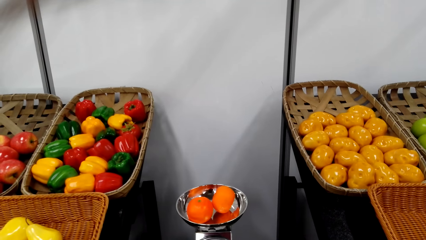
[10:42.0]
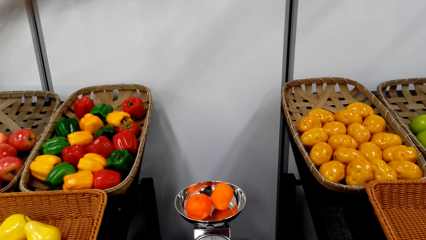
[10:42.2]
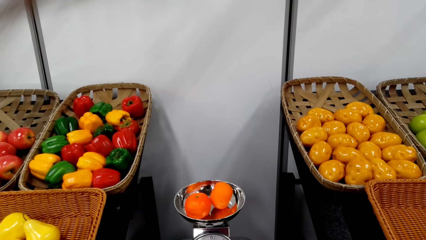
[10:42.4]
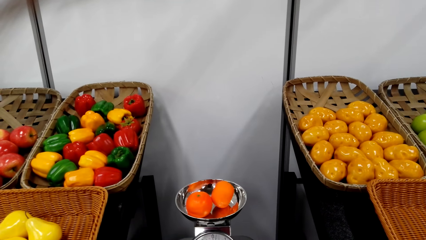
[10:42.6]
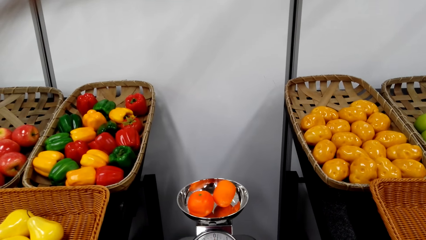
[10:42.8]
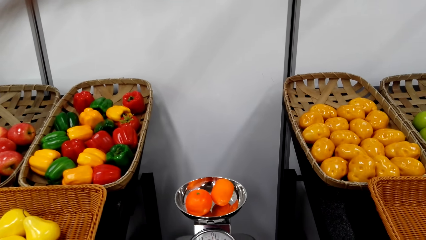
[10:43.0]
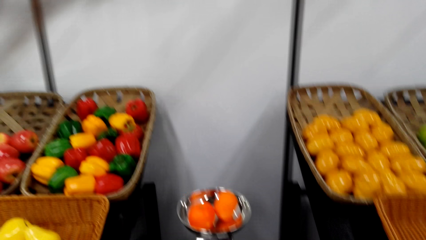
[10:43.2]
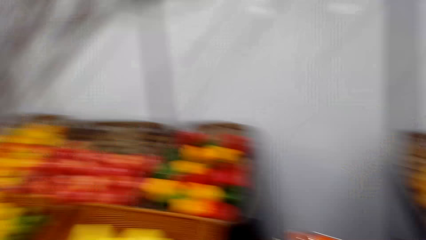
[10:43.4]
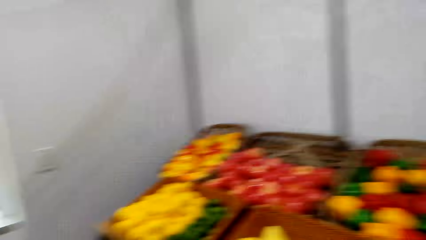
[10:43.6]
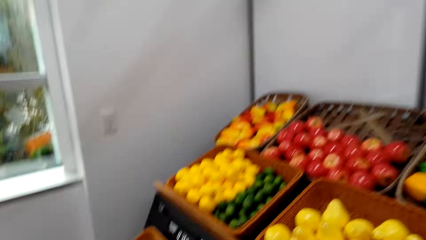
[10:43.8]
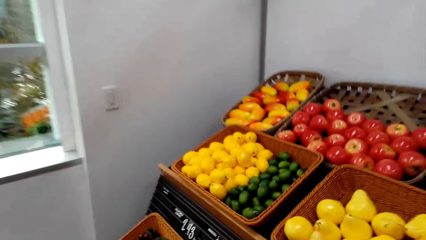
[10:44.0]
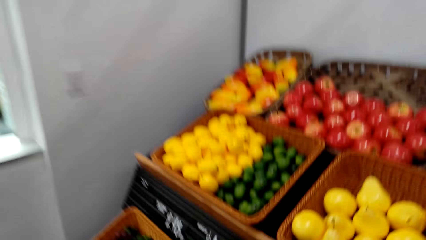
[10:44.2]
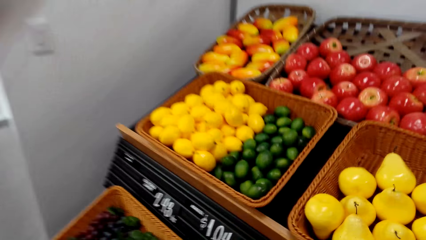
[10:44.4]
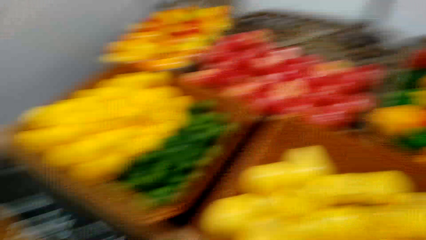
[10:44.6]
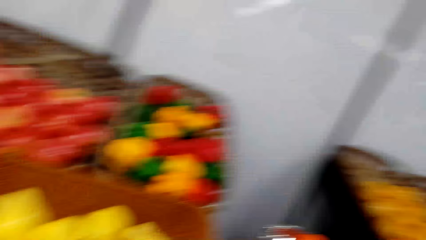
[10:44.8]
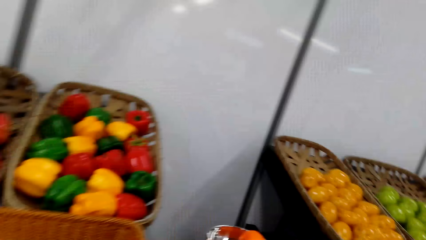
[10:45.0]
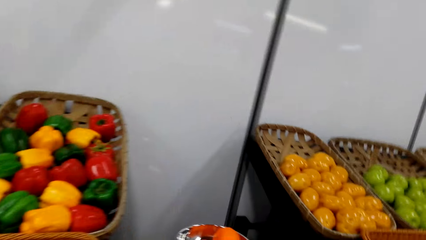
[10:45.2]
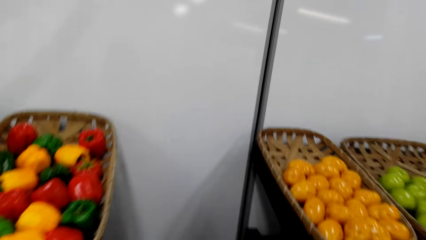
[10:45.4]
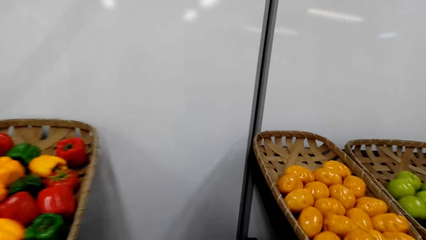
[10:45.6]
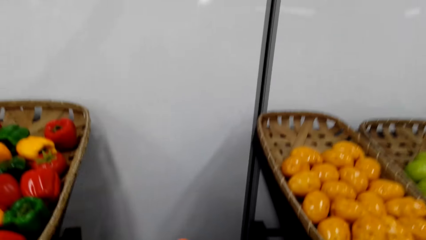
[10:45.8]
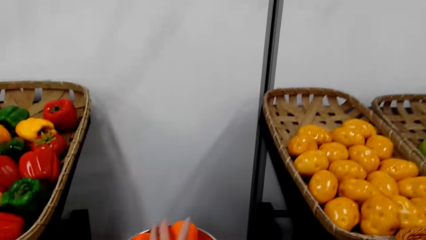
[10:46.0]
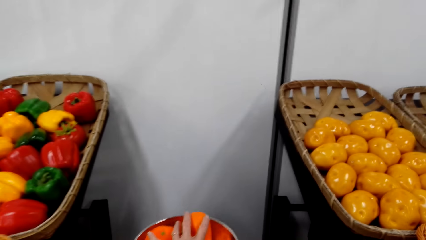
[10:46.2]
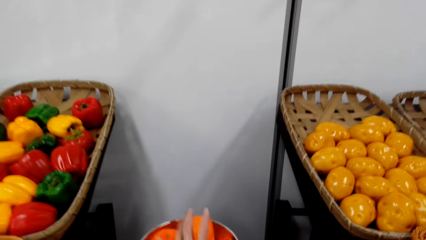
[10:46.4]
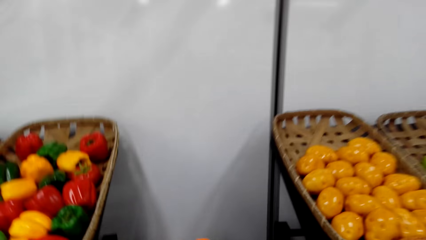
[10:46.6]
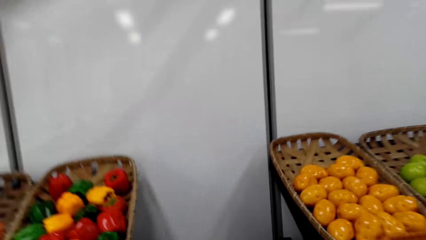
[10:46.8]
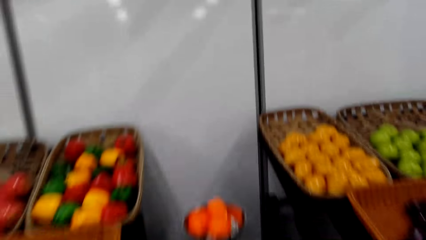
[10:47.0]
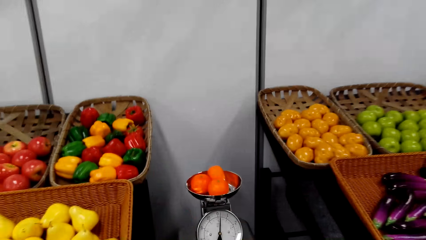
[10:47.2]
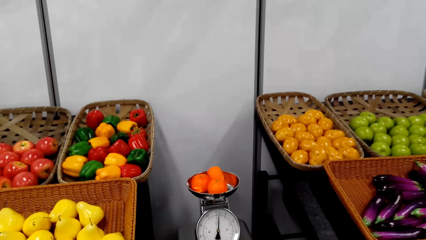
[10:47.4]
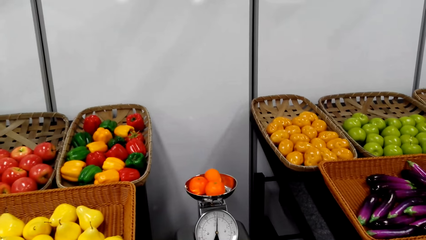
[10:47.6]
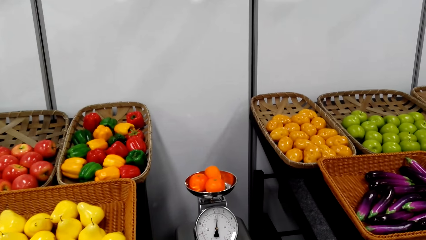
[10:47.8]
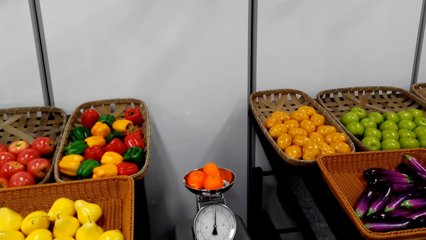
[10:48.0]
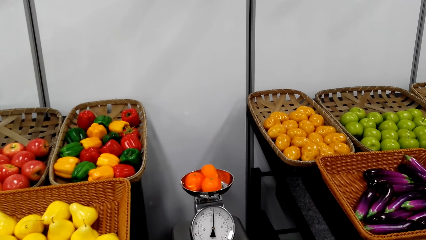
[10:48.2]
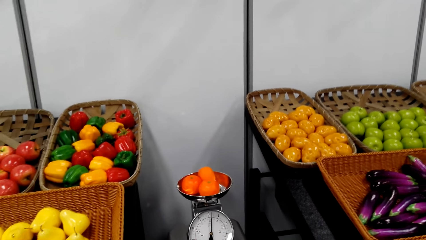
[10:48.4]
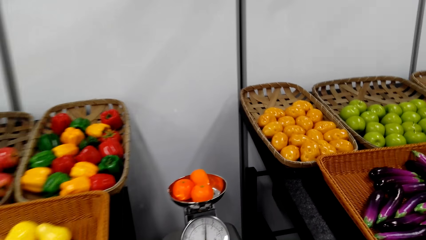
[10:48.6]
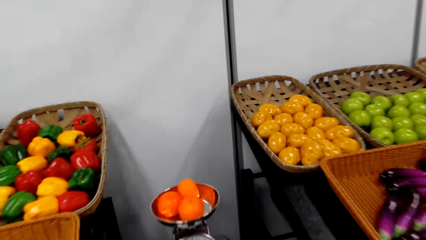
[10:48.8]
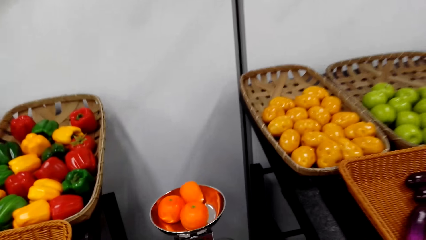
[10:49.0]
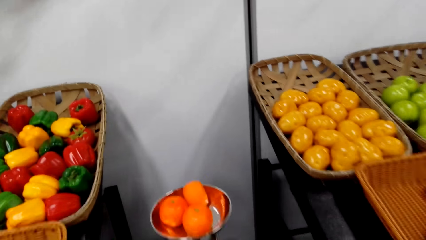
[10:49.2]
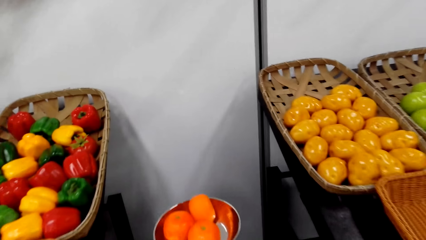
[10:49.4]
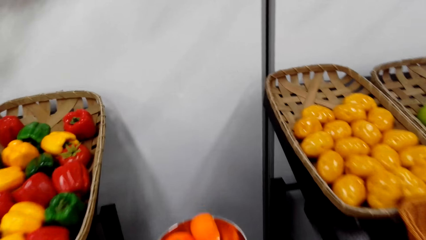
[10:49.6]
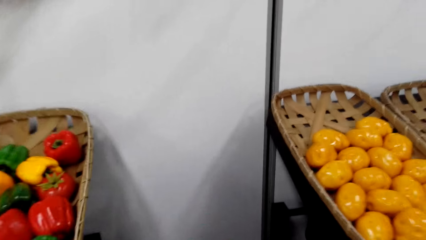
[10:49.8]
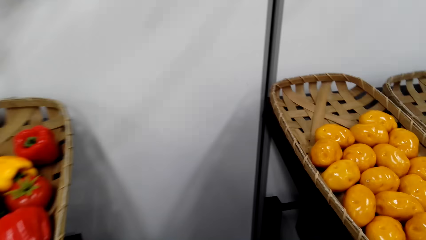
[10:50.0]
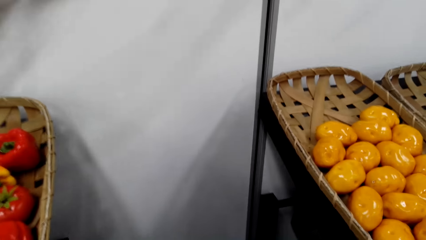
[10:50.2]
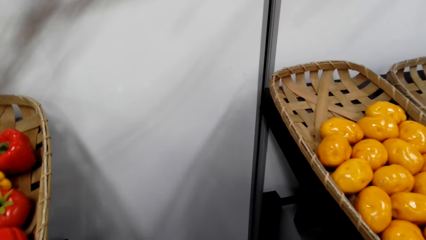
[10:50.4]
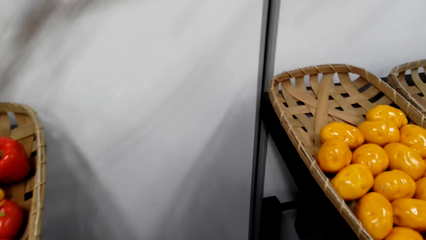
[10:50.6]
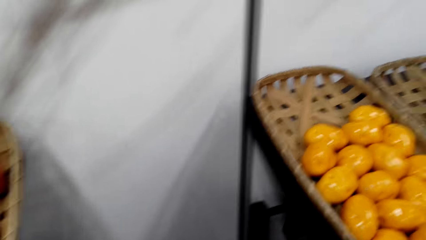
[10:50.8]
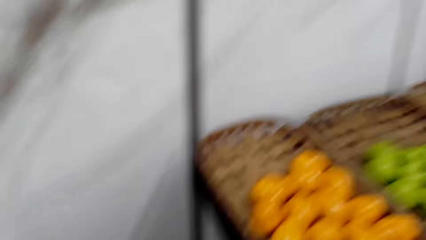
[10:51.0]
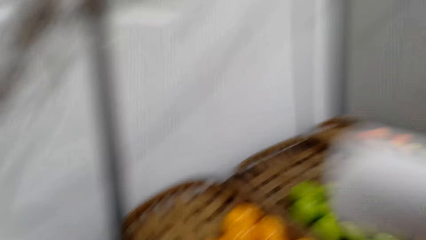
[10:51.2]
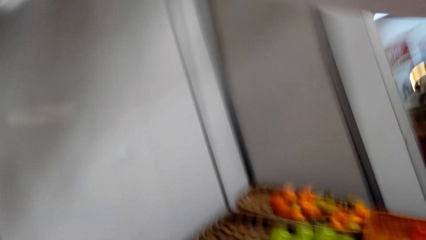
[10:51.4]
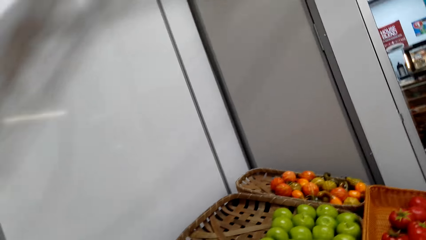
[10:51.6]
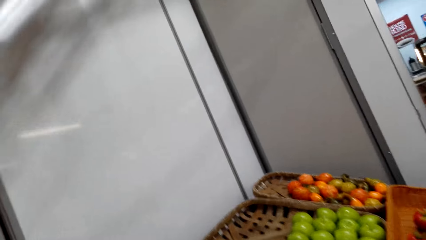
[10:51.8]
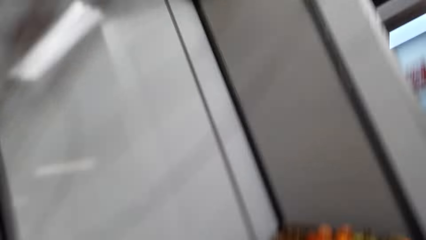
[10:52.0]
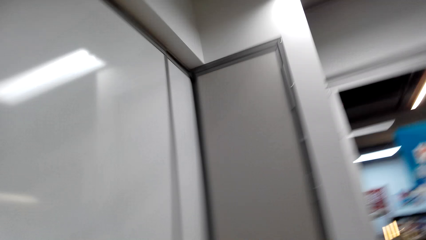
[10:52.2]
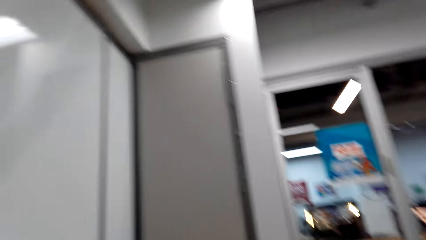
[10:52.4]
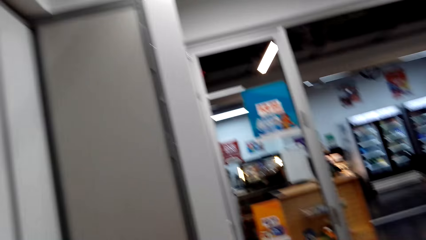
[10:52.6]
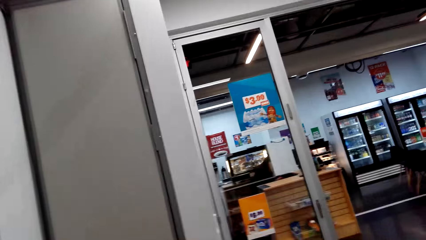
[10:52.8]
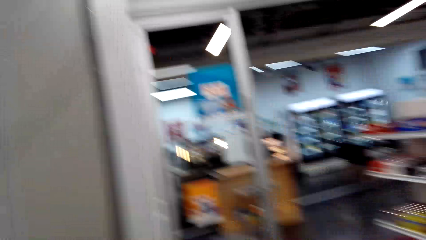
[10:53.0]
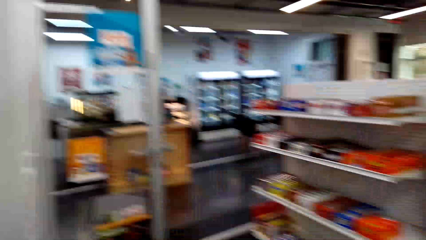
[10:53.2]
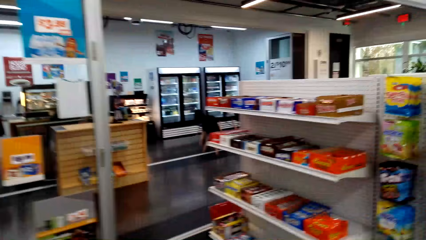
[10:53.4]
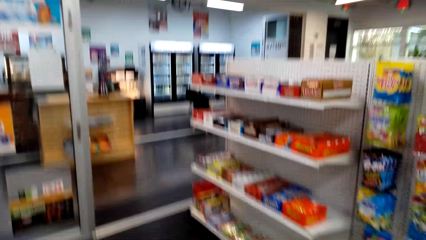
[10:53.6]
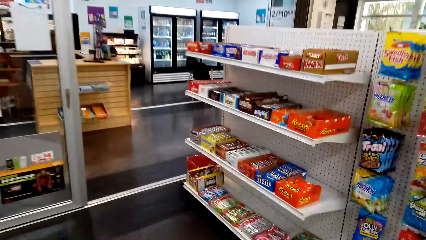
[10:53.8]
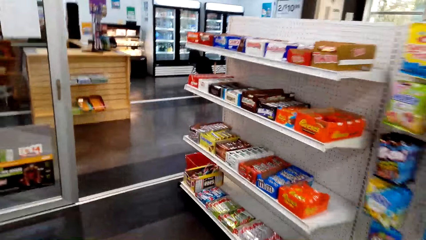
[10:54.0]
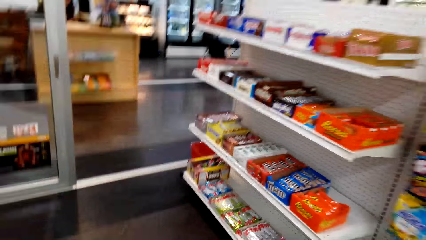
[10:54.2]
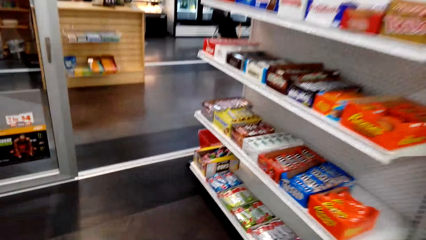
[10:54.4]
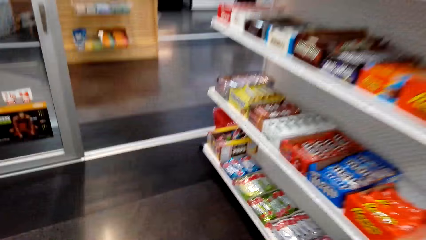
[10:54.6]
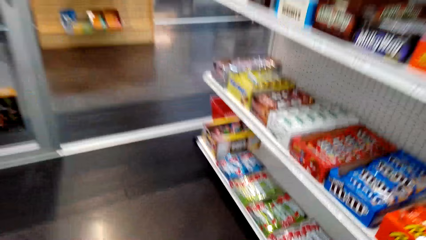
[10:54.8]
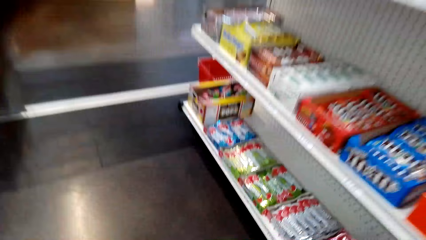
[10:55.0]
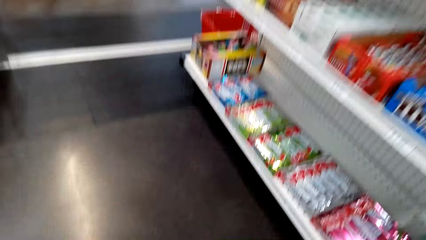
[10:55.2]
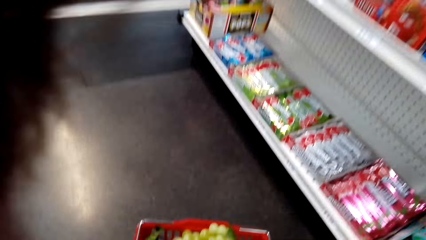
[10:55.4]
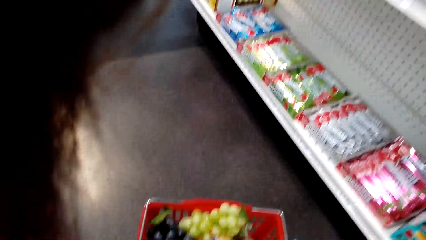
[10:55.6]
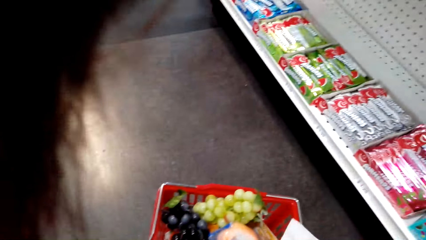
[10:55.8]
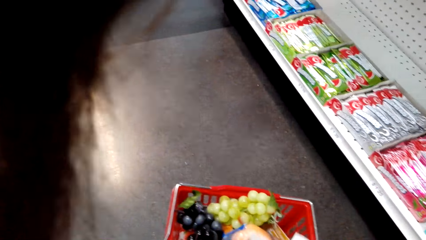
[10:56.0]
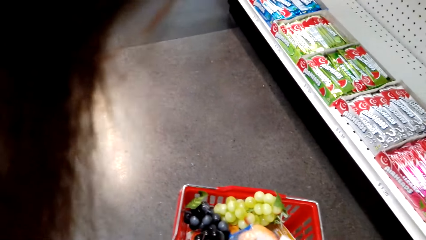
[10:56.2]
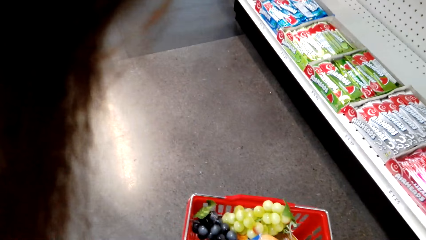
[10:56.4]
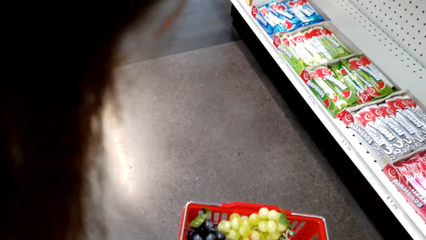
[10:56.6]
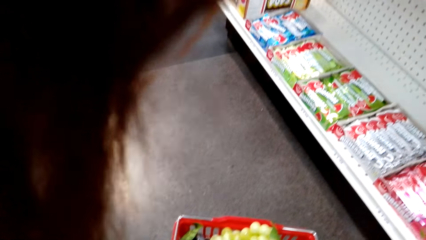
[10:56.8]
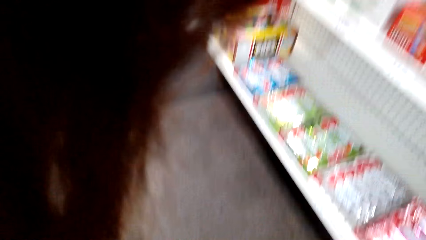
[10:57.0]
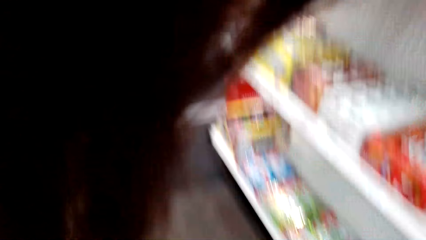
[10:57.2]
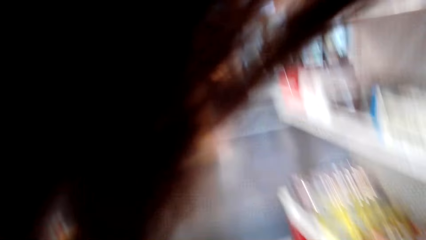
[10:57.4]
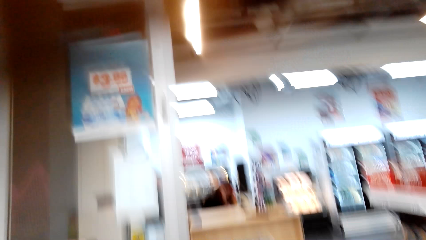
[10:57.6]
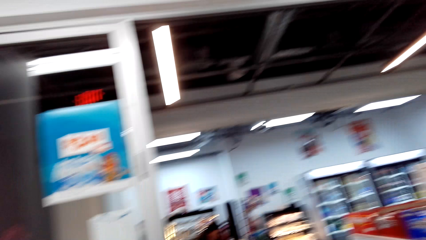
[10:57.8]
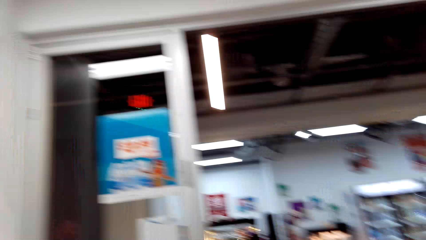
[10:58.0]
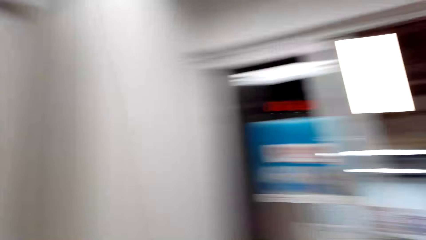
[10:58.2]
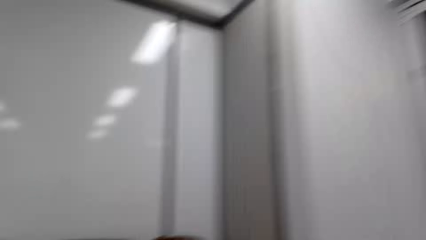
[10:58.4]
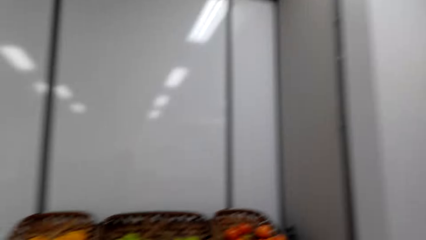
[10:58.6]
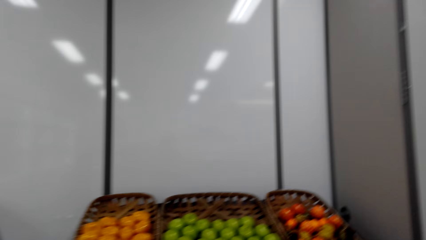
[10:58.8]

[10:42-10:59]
The camera wearer picks up an orange. They put the orange in the weighing scale. They put the orange in the shopping basket.
